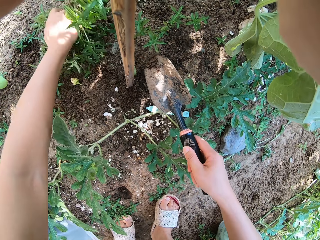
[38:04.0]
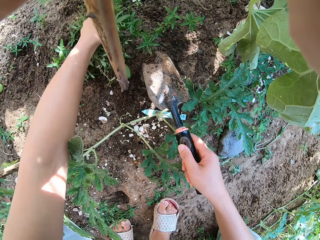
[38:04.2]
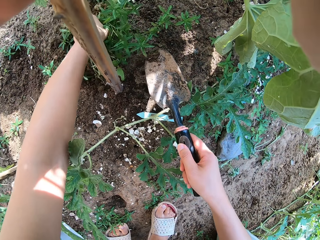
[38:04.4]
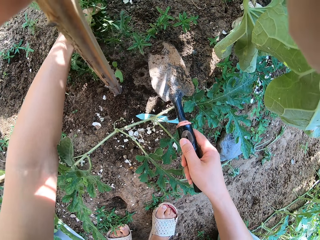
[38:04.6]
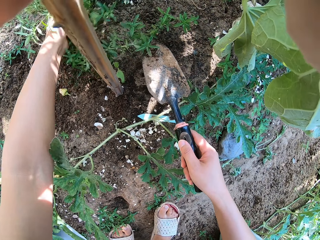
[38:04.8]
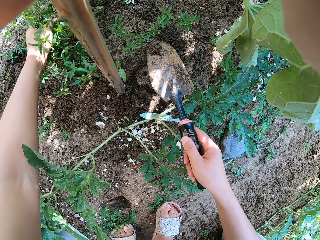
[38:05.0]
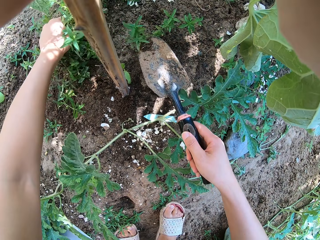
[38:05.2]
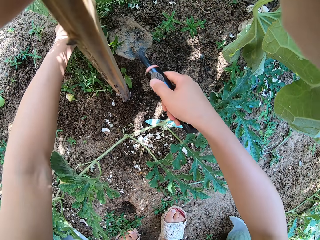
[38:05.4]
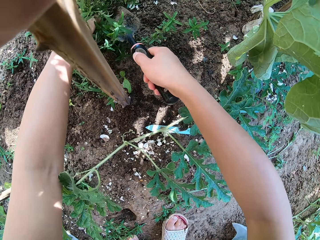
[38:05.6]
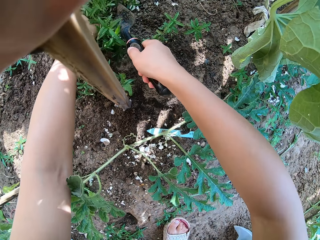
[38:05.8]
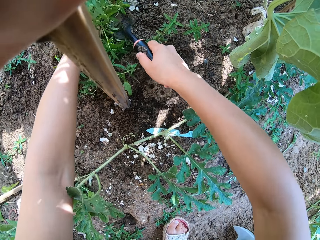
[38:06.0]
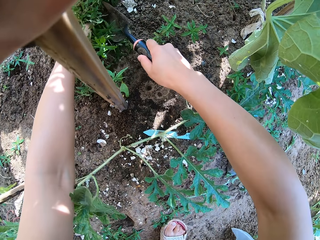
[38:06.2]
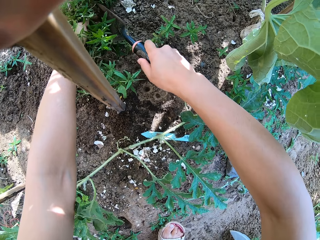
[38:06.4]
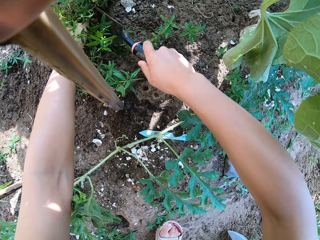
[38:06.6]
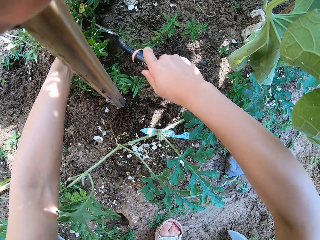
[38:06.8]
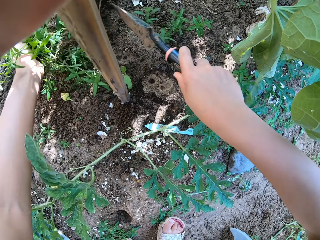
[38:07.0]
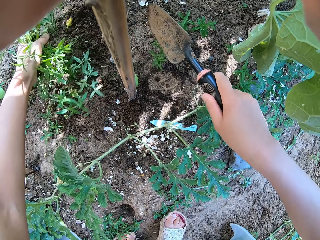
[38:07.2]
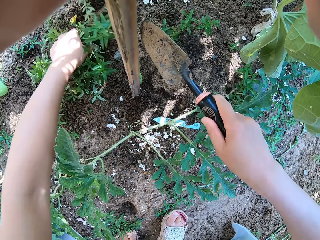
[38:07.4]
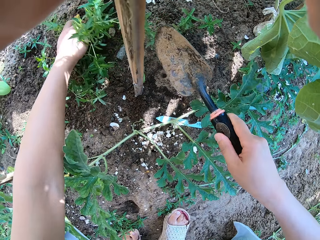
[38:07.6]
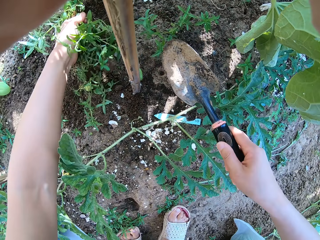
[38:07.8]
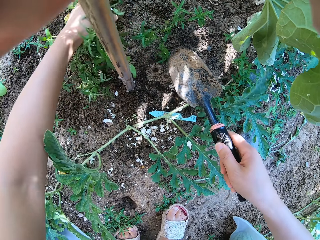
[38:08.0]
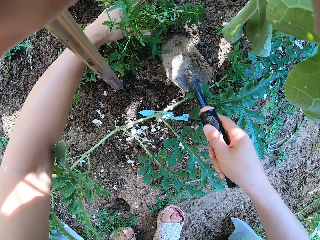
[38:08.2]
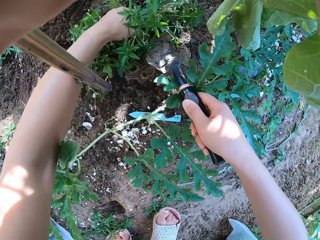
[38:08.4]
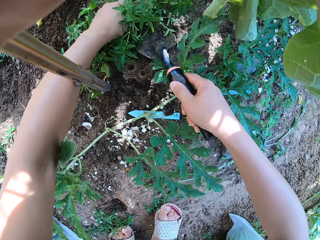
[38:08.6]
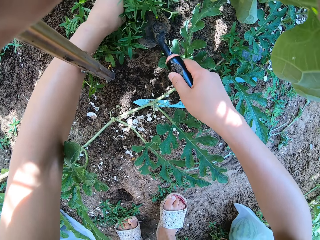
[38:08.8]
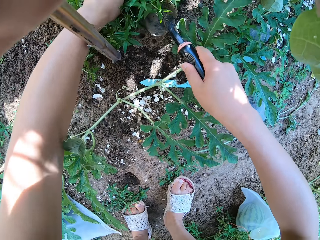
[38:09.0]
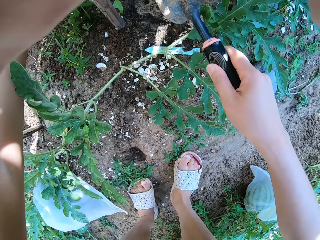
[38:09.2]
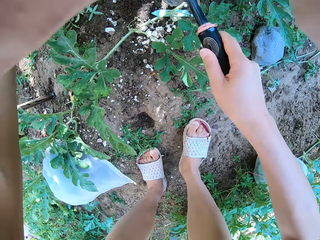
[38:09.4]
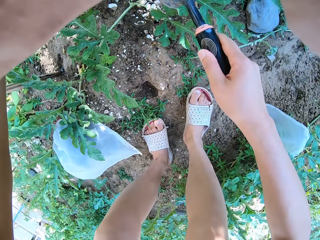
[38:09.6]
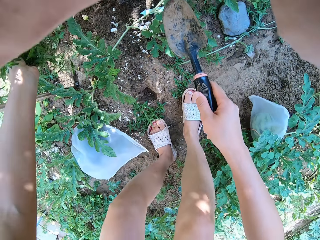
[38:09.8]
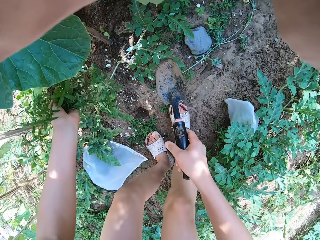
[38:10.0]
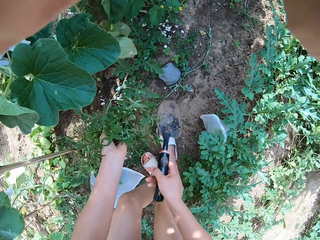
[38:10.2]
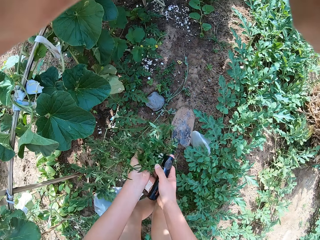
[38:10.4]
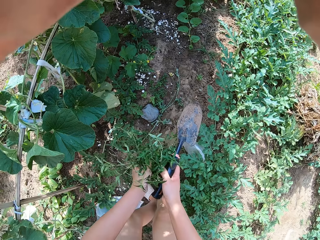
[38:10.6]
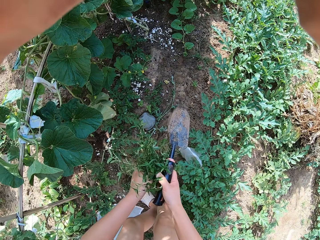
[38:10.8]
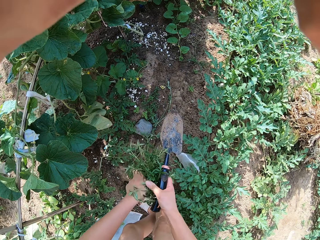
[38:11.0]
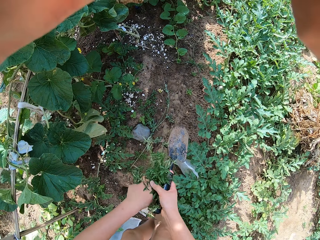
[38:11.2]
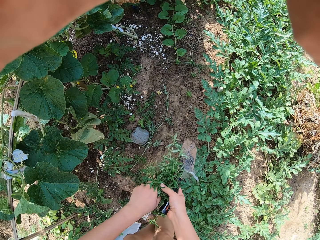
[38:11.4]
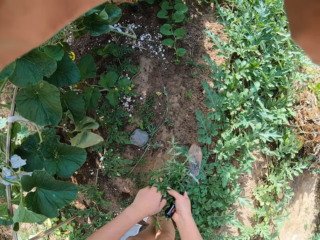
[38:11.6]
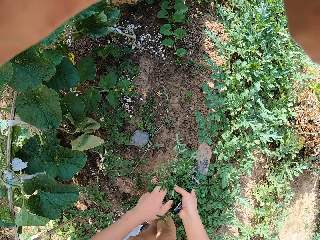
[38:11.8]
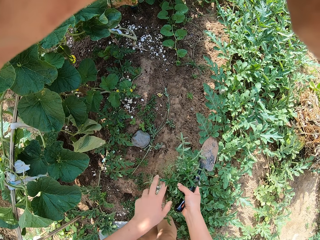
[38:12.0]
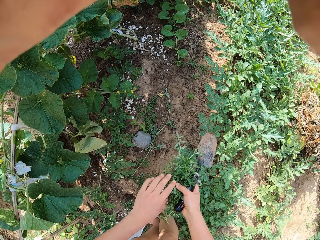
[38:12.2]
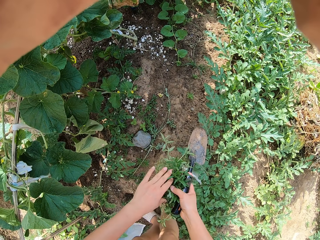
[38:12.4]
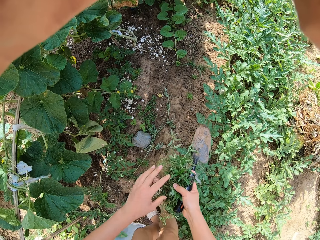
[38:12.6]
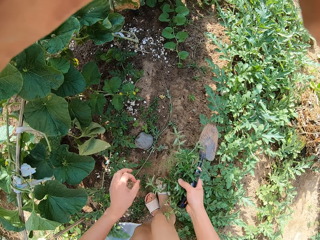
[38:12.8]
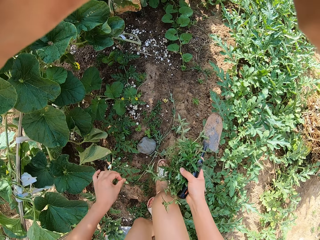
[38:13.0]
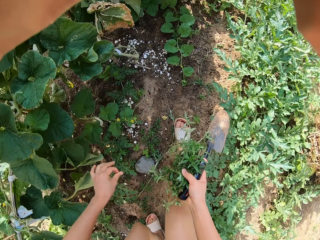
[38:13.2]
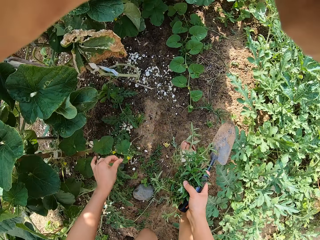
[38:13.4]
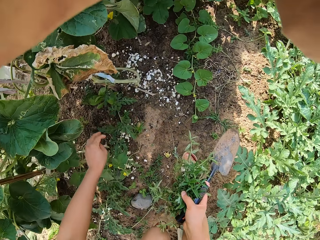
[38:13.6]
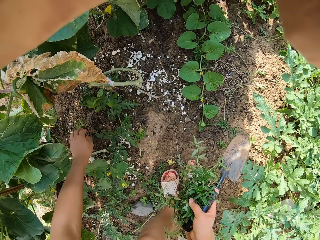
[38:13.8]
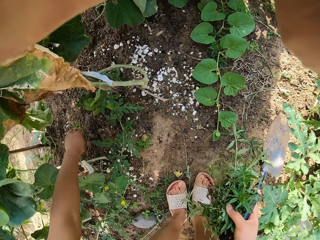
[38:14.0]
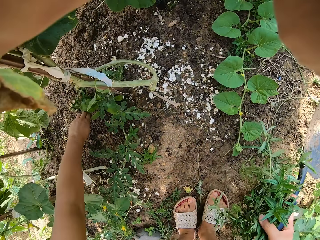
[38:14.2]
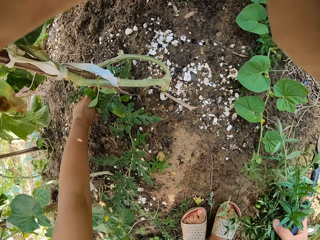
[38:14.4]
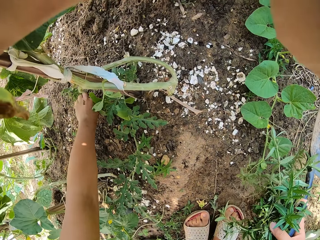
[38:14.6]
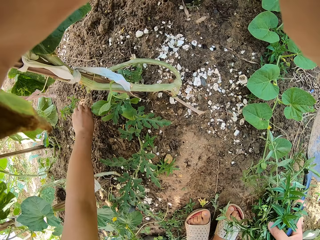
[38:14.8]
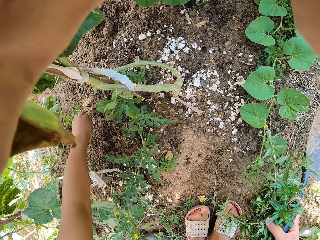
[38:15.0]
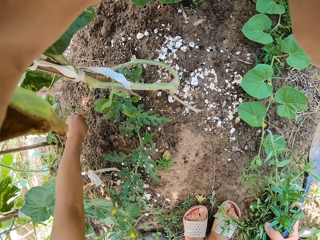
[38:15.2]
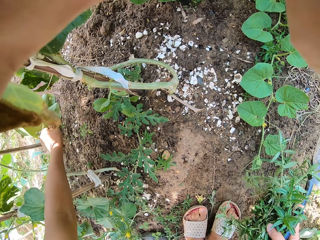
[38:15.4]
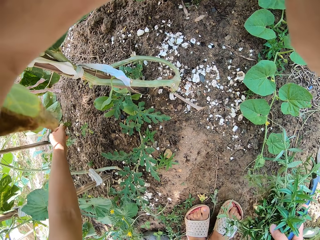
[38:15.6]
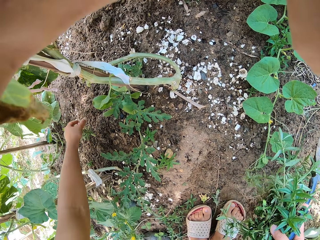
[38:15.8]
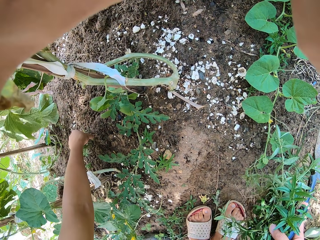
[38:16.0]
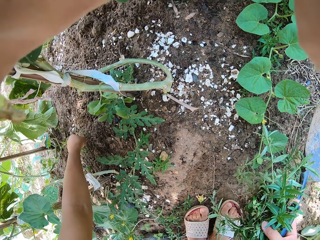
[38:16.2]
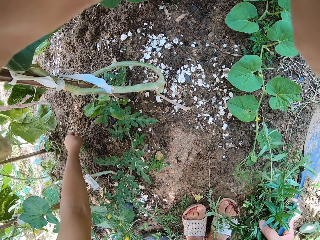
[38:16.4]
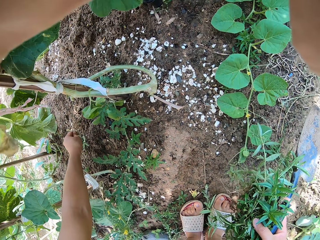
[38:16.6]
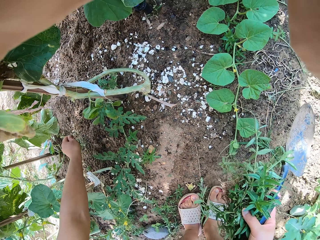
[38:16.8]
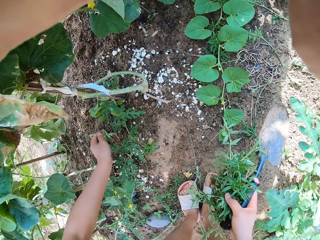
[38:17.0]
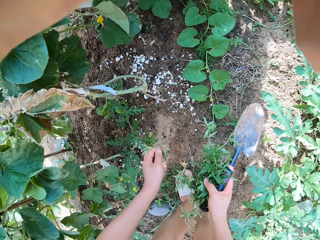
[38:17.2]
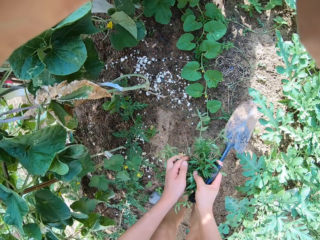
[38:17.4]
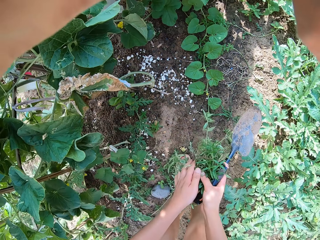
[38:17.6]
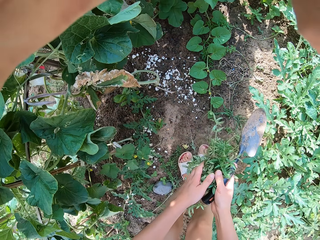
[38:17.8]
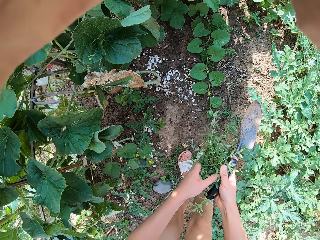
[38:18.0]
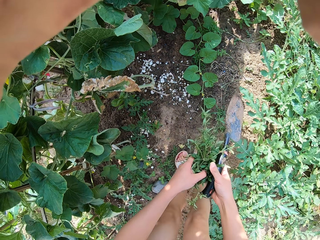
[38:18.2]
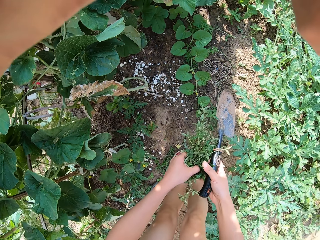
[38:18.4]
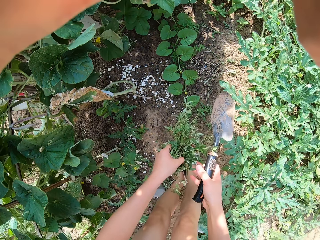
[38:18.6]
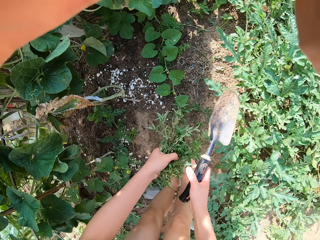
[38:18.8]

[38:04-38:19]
The camera wearer digs with a hand shovel. They uproot plants. They stand up. They move around the garden. They uproot the weeds.

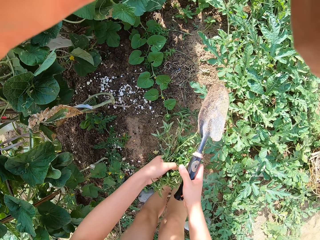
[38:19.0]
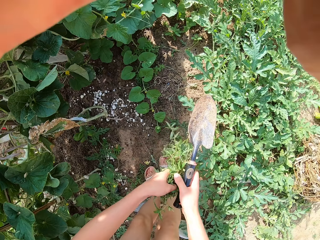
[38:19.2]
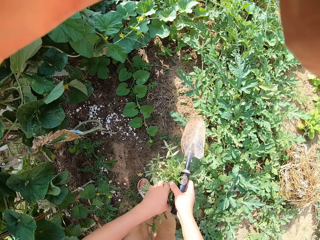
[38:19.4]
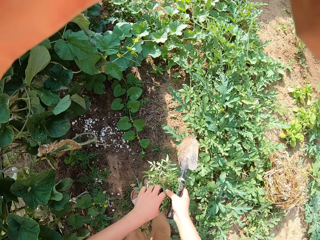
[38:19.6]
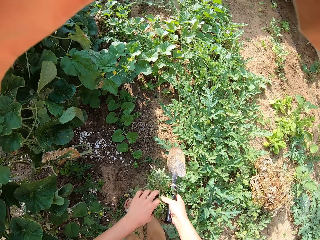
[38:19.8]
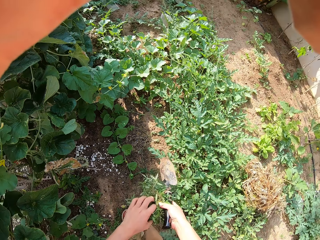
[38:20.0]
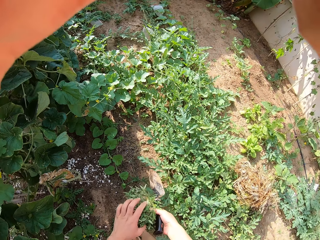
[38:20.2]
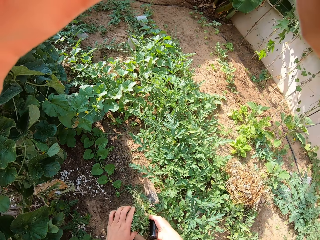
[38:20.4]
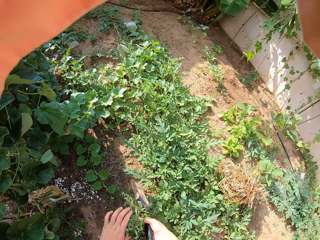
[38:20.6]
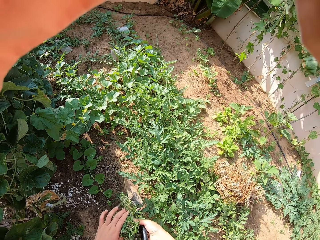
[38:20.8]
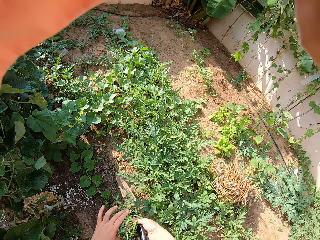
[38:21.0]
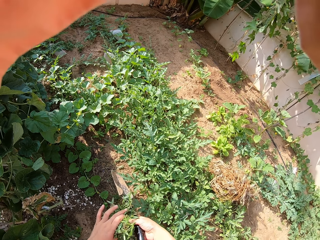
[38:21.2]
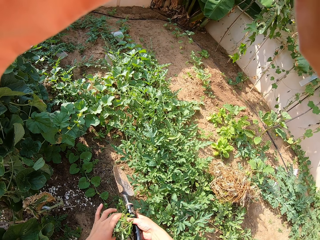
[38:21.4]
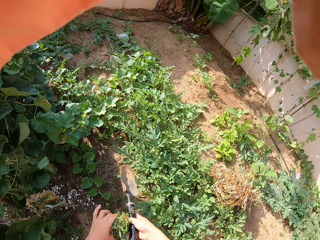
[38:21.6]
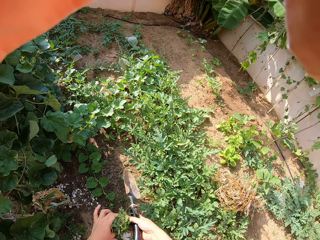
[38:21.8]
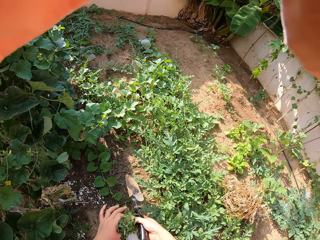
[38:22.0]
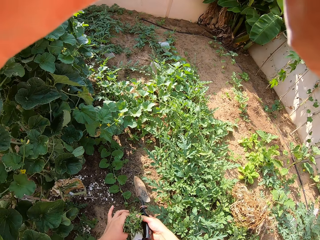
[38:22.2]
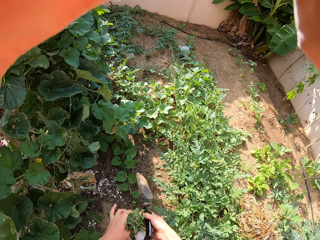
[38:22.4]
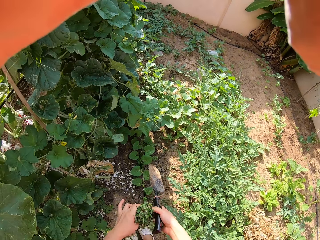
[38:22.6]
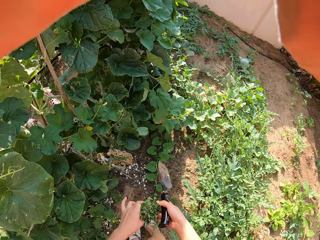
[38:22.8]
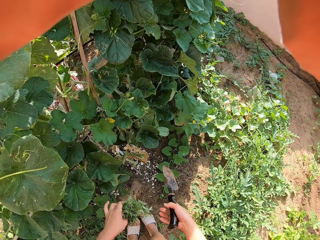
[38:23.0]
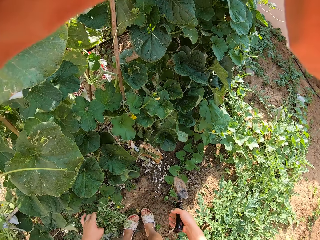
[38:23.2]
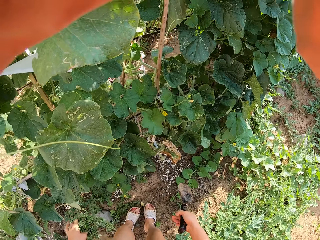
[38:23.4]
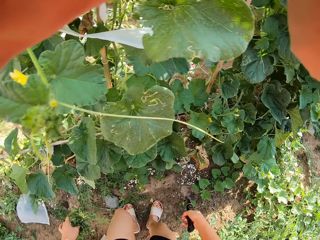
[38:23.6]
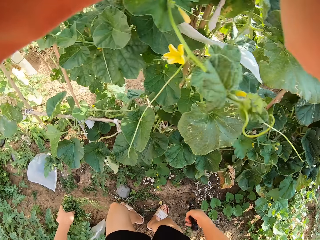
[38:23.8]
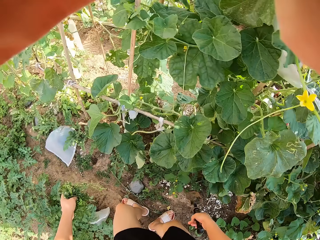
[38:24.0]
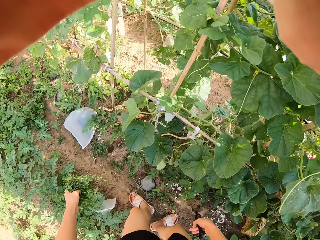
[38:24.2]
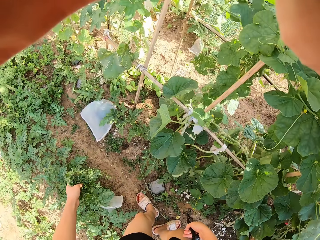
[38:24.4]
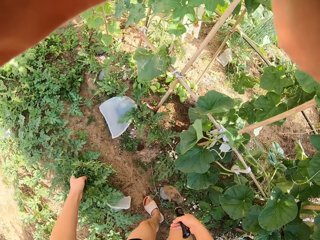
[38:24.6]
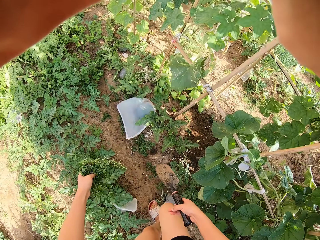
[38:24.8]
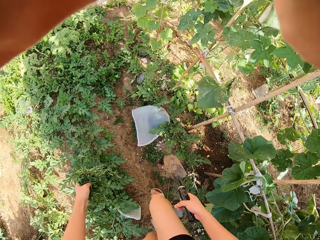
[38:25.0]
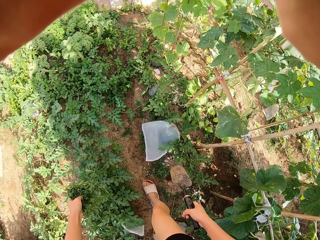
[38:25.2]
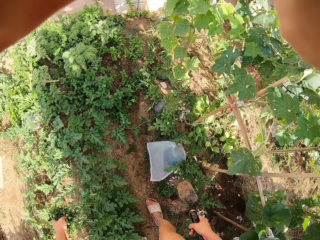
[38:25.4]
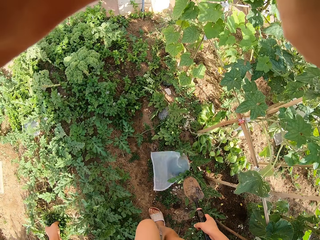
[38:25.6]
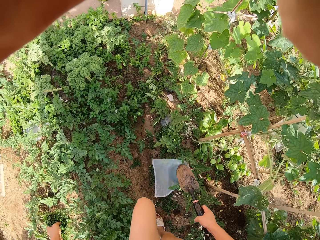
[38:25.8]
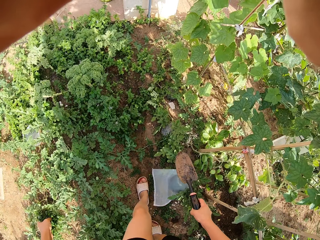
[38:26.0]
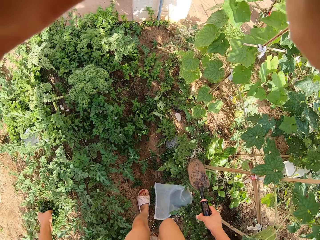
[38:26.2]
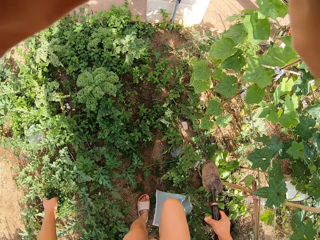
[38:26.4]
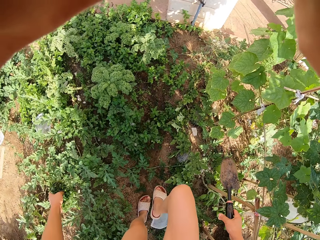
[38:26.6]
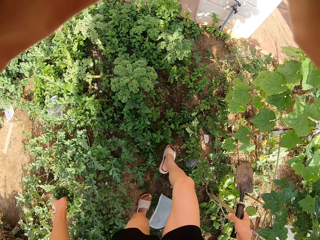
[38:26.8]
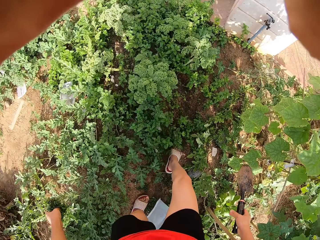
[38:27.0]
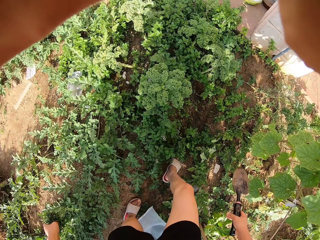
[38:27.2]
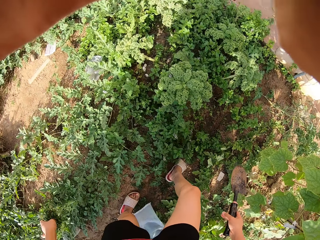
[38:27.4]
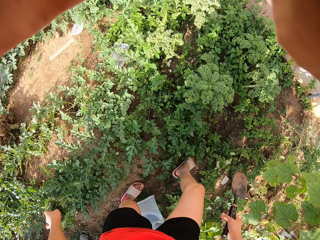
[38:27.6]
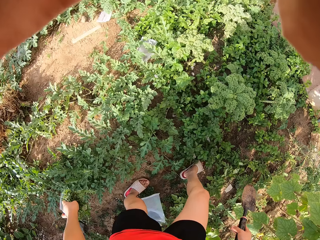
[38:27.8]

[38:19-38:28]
The camera wearer turns around the garden and walks around the garden.
